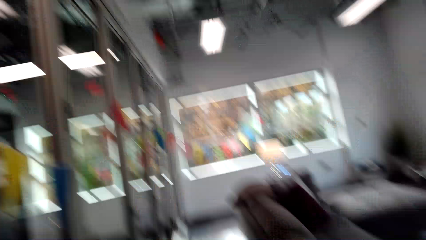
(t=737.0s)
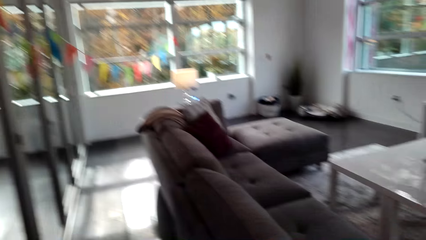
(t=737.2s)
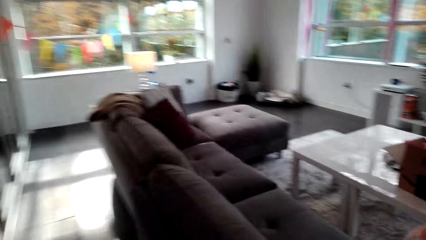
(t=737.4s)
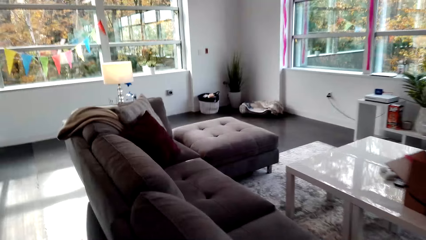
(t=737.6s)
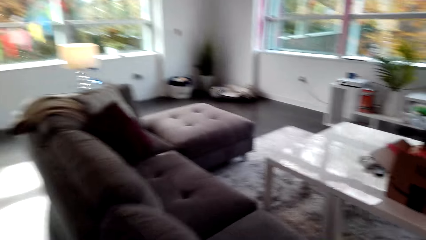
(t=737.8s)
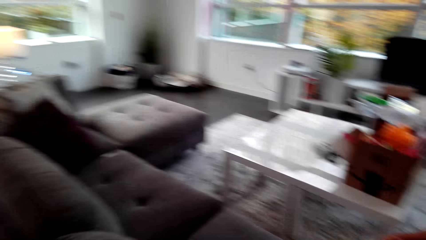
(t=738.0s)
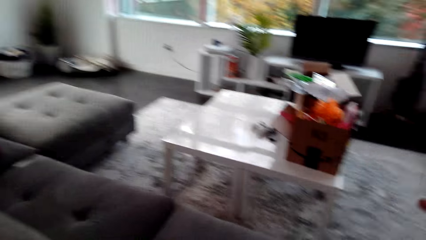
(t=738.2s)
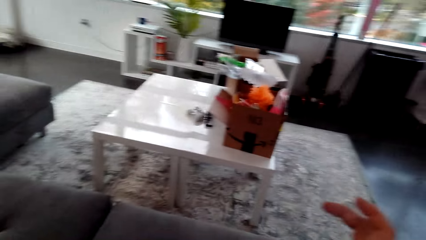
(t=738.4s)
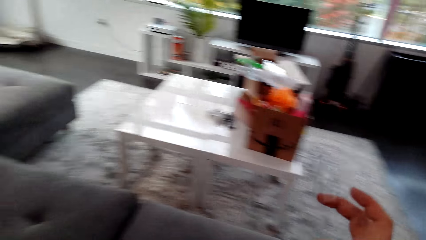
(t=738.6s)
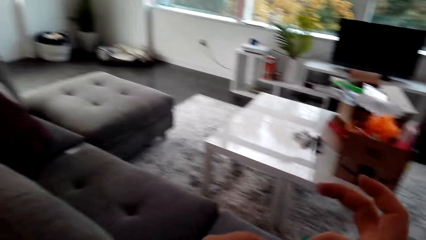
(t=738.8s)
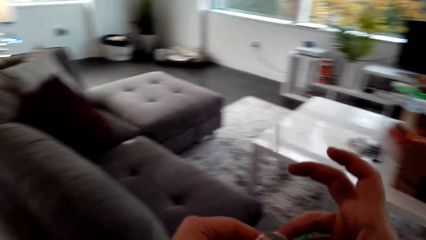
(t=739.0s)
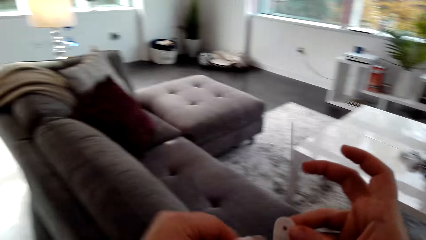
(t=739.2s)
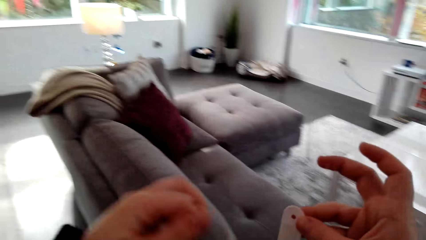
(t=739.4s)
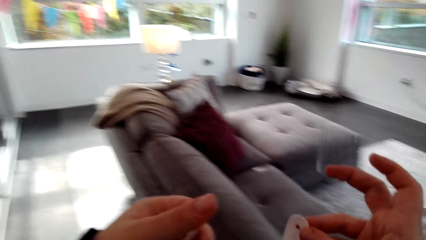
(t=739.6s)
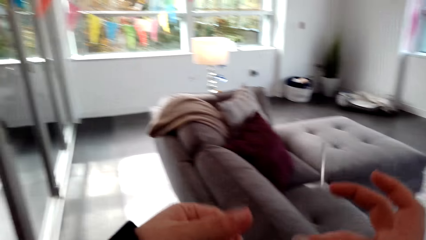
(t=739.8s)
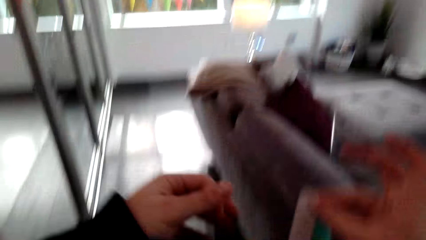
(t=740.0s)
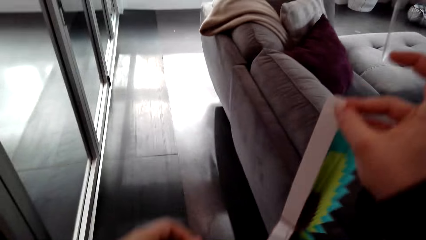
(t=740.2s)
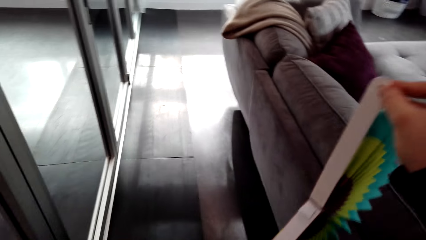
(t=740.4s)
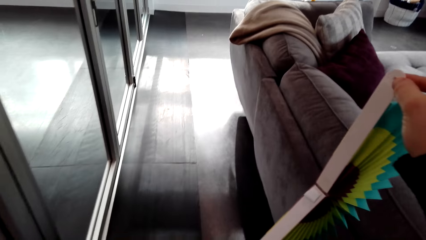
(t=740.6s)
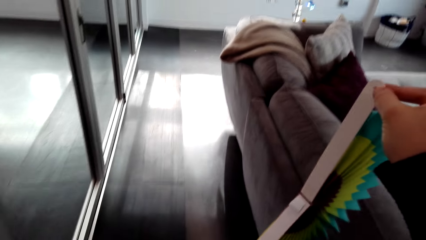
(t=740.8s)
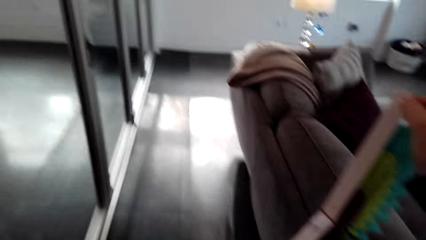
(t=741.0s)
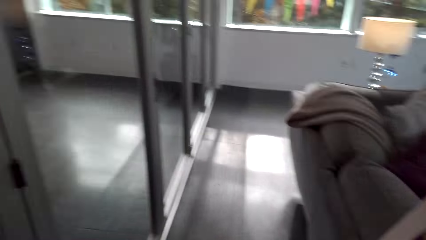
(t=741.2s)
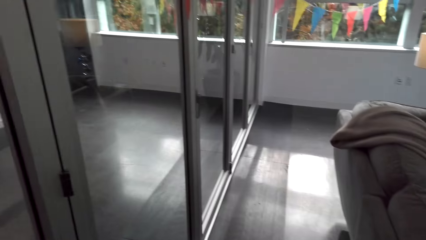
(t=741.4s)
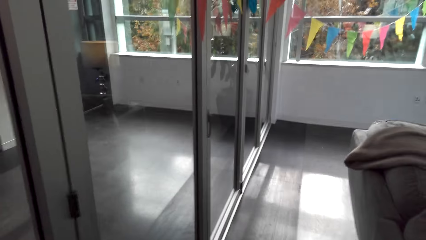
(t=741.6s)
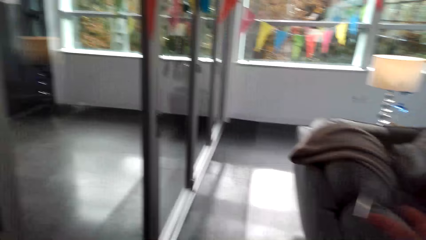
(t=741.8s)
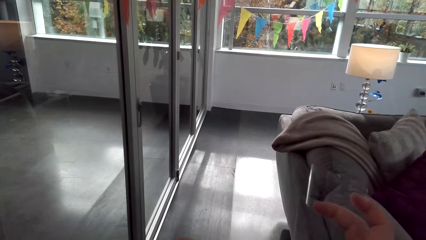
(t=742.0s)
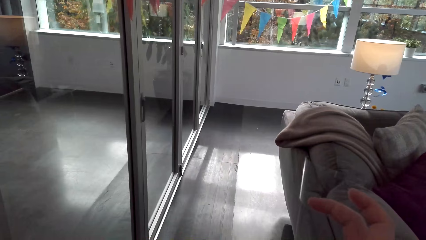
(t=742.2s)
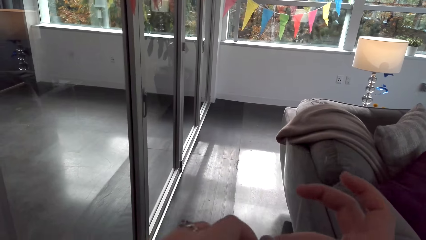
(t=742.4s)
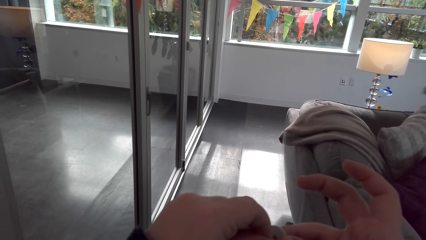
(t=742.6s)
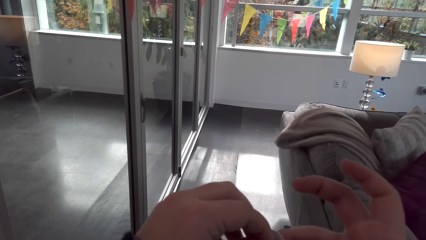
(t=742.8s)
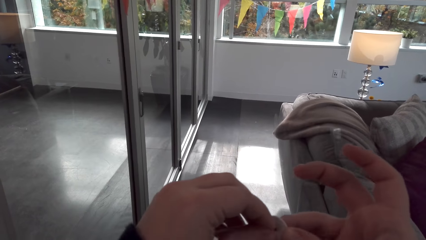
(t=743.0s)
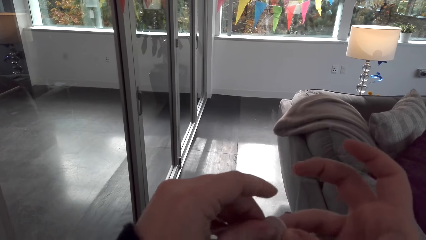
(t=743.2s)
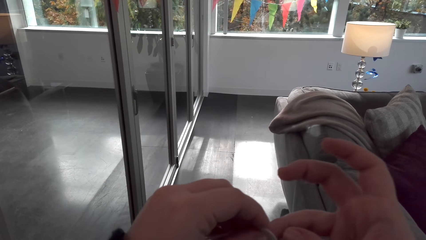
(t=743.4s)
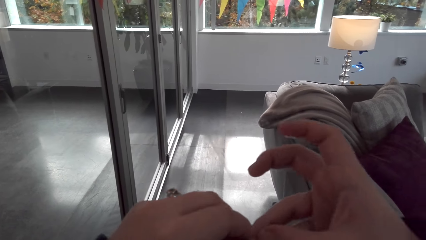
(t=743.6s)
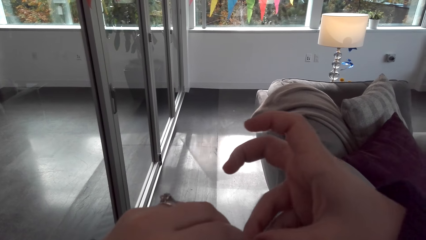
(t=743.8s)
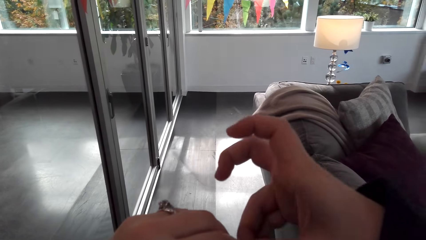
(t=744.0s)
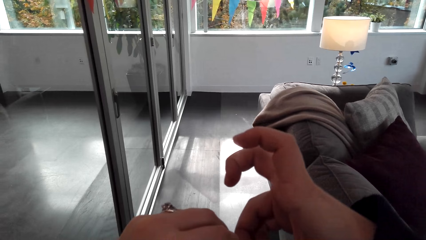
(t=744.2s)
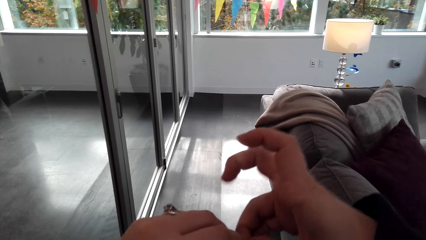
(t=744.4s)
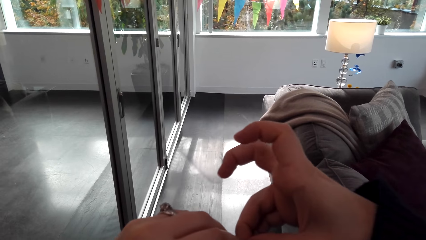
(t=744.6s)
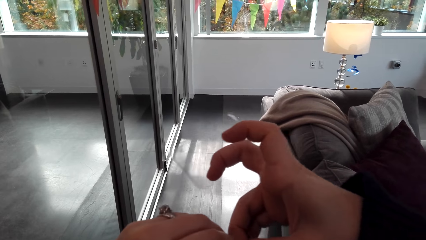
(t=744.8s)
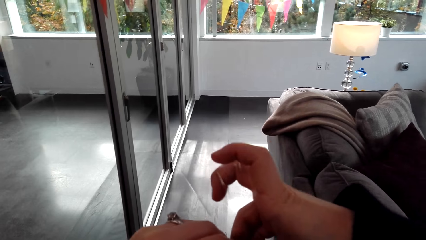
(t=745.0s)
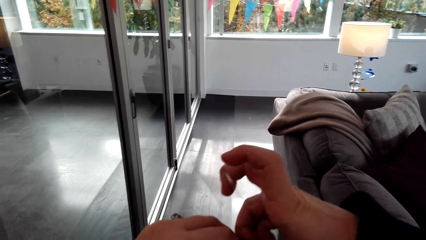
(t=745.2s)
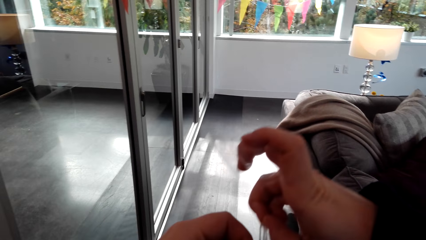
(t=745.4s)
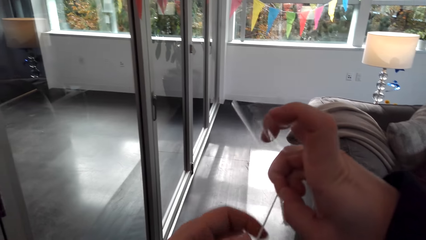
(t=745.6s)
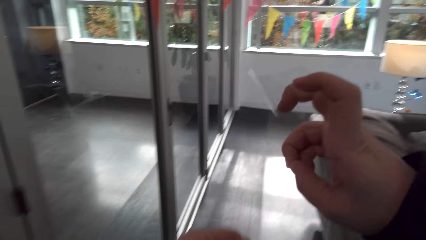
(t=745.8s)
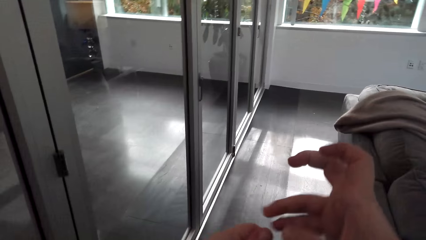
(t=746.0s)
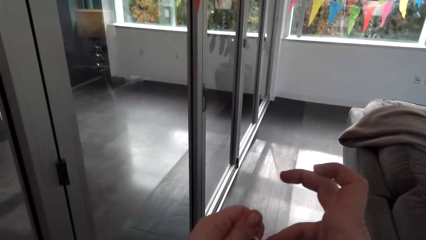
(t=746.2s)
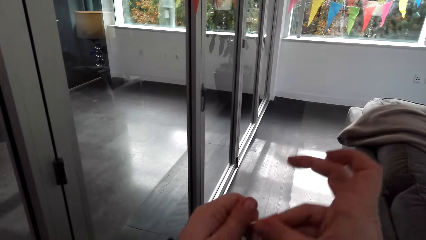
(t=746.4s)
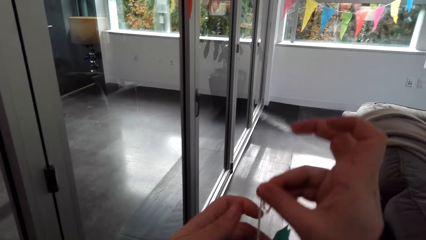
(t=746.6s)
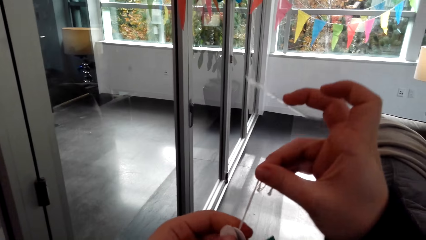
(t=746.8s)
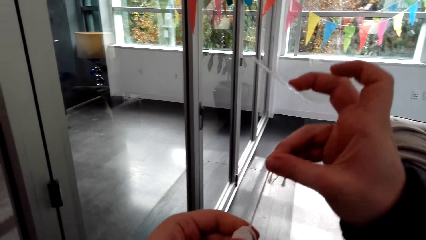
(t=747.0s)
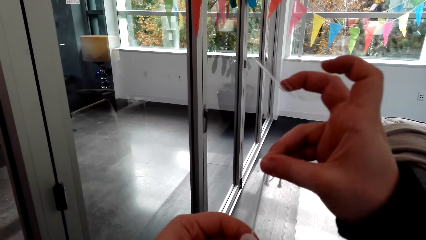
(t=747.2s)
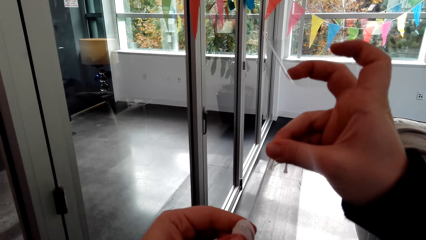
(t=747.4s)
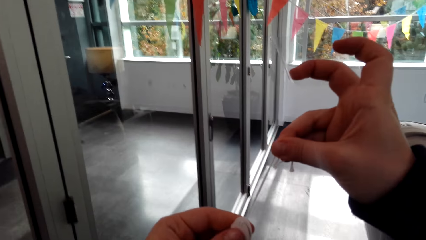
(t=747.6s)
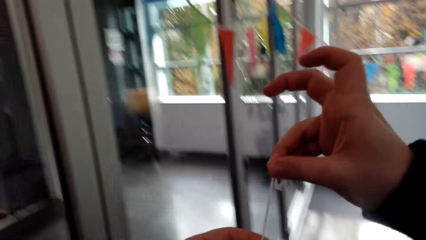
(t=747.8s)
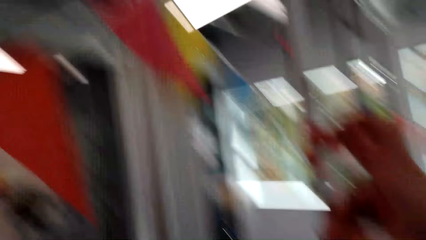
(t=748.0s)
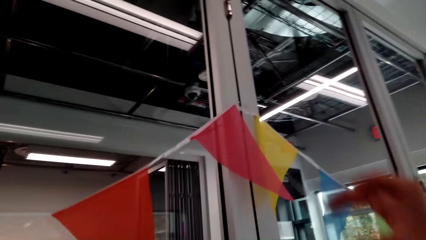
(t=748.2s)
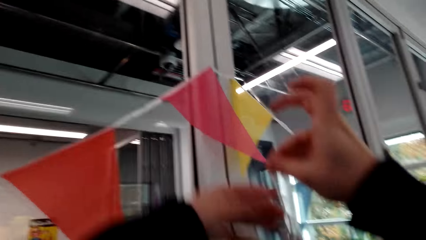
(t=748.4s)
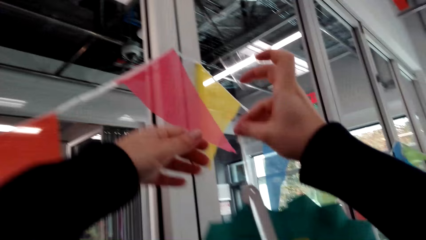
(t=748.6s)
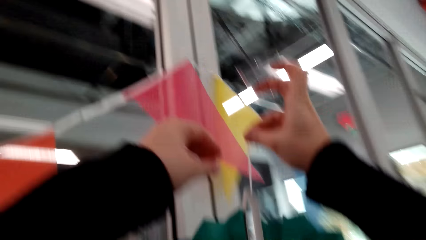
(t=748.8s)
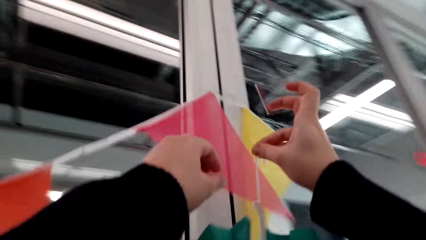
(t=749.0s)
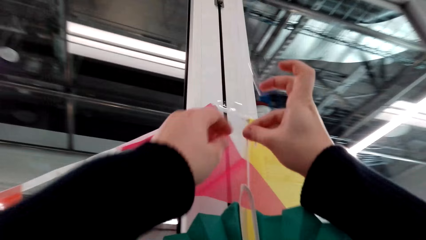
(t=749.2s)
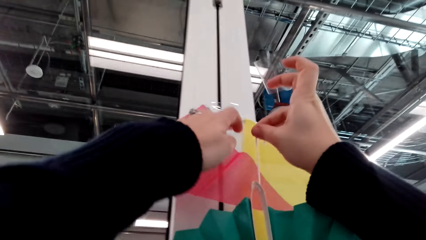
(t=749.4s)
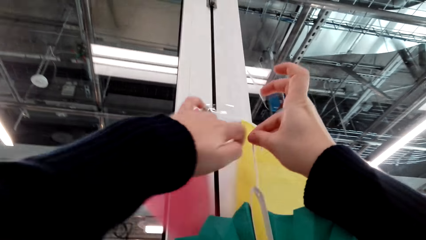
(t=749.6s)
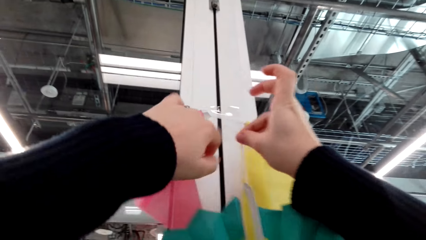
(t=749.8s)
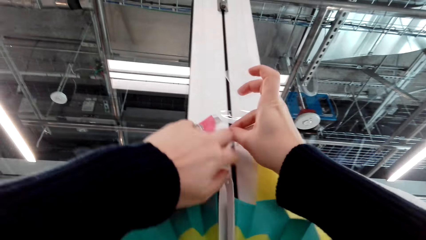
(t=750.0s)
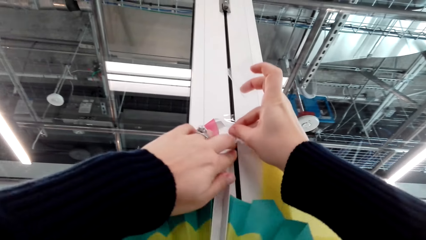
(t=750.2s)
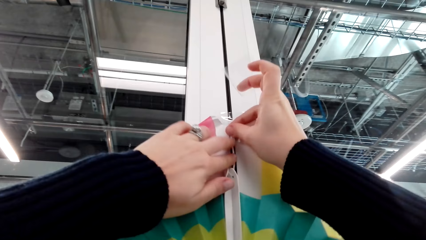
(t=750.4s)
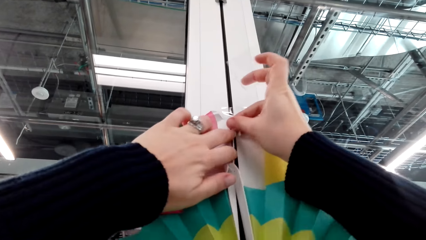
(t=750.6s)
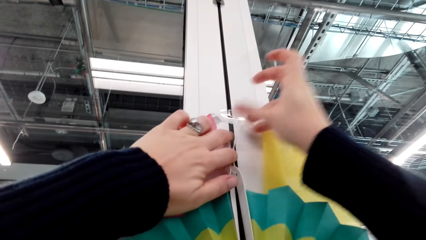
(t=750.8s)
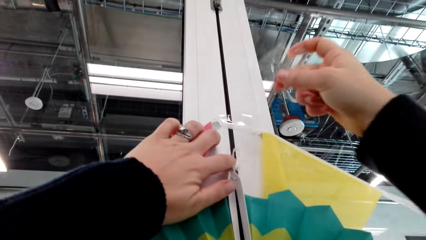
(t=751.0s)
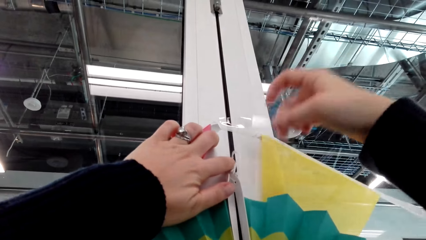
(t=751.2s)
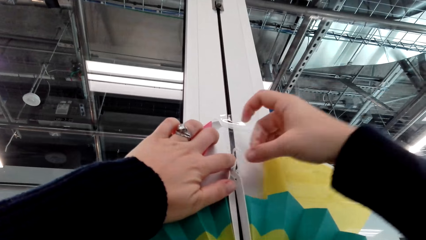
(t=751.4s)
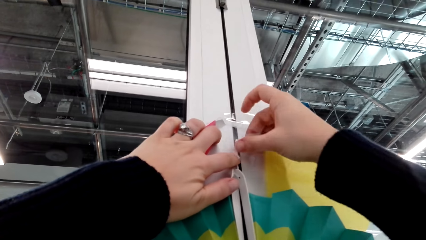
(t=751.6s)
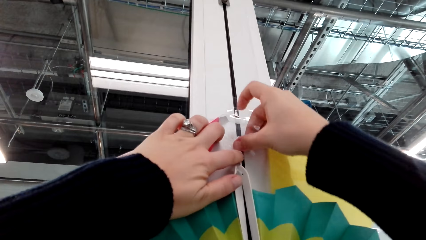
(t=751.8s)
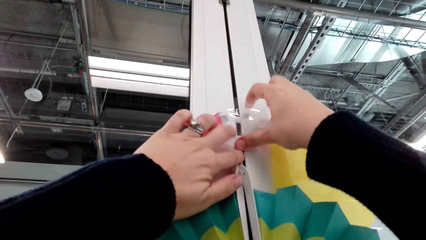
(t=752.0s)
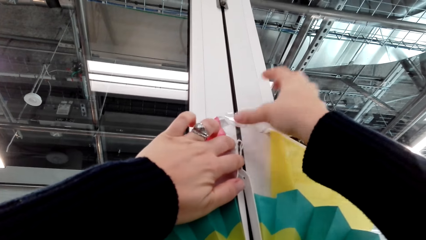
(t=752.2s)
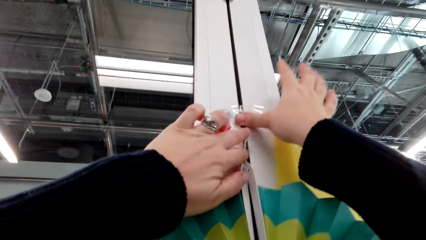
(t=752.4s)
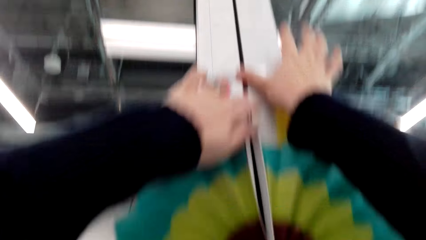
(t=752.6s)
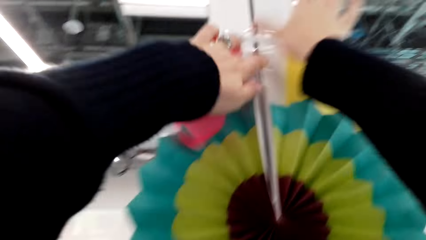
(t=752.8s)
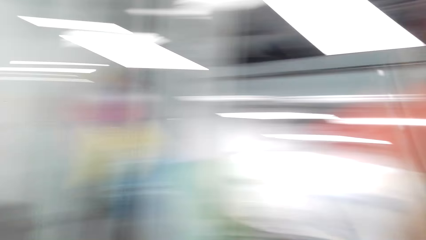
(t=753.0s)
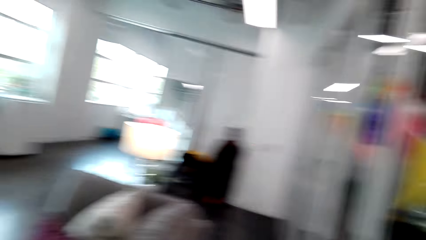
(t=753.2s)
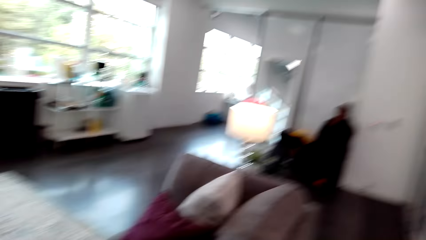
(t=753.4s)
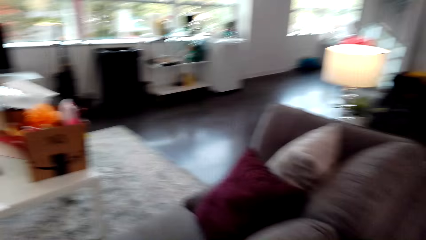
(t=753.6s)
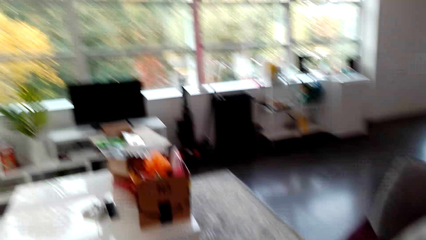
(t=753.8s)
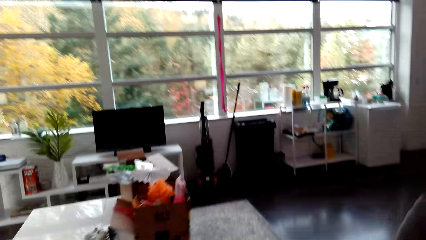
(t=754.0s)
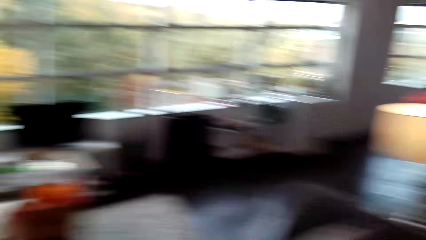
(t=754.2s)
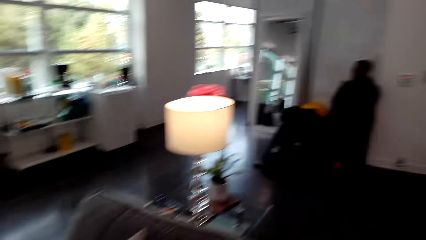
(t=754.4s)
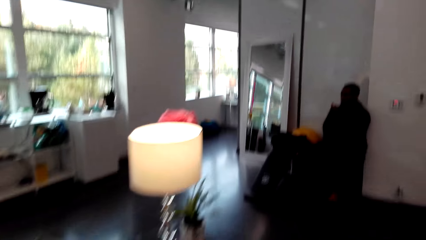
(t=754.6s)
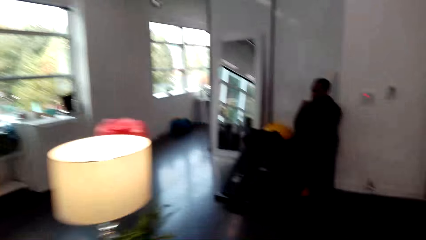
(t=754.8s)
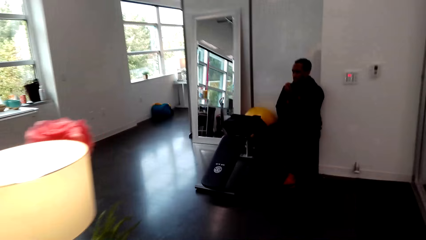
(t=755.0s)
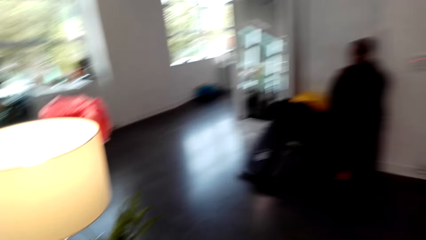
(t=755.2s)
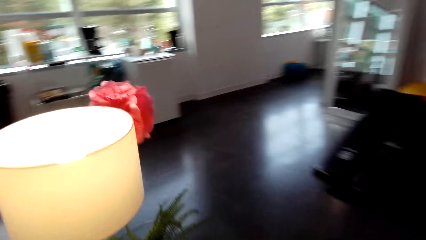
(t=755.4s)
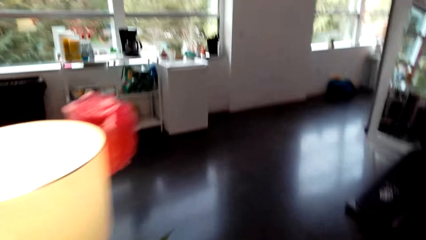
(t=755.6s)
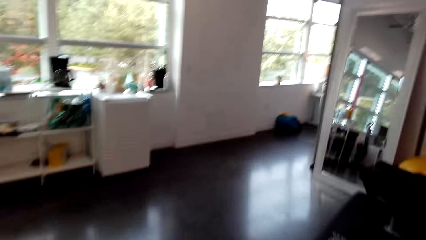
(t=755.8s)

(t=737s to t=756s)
The camera wearer stretches the ribbon. They hang a flower on the window. They stick the ribbon on the wall. They move around the room.
